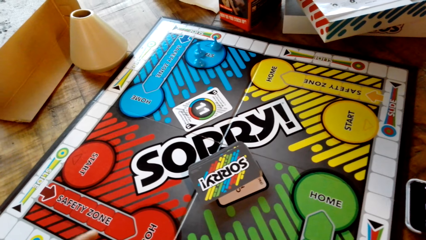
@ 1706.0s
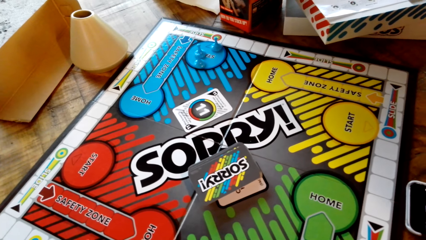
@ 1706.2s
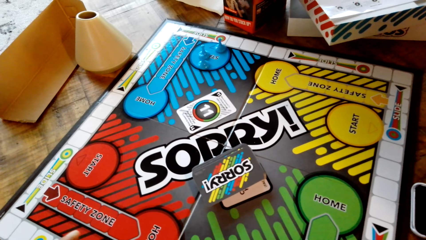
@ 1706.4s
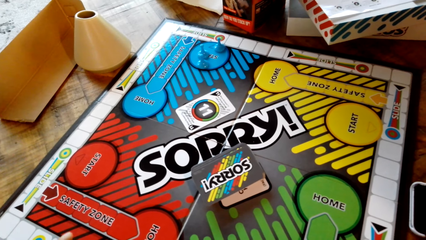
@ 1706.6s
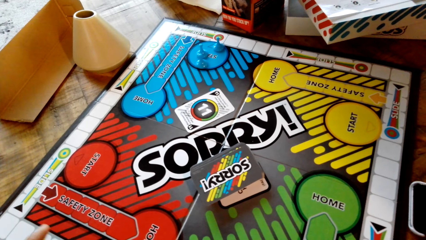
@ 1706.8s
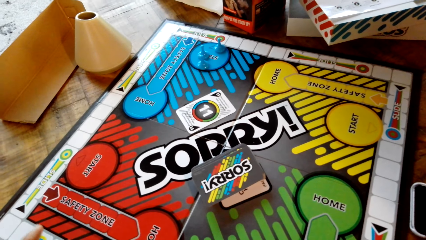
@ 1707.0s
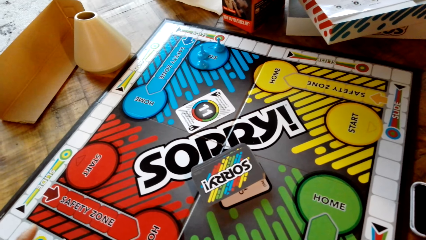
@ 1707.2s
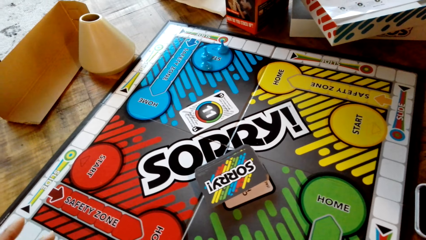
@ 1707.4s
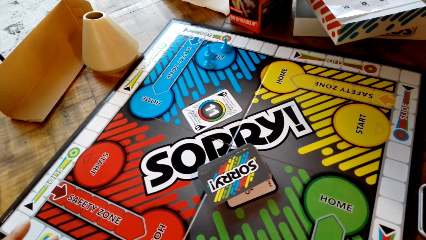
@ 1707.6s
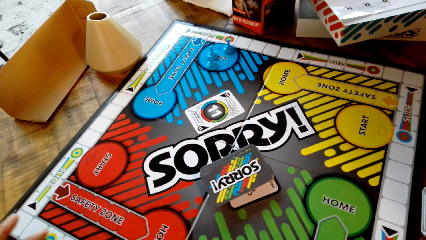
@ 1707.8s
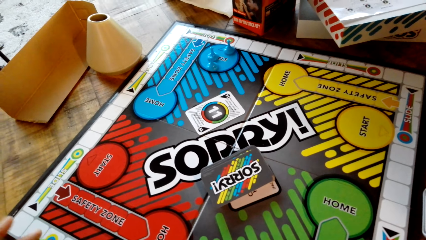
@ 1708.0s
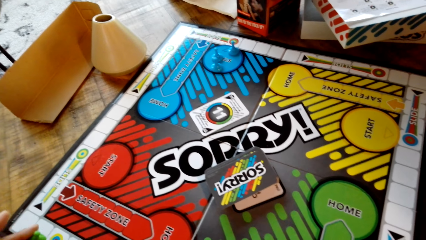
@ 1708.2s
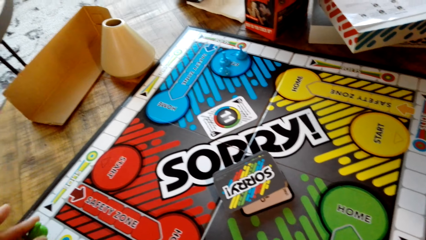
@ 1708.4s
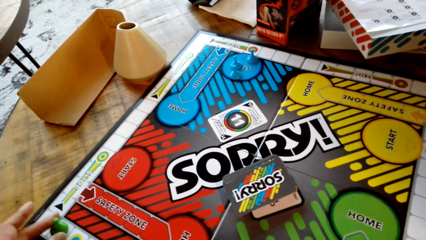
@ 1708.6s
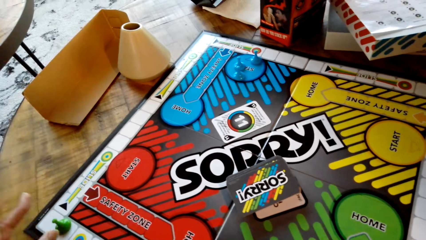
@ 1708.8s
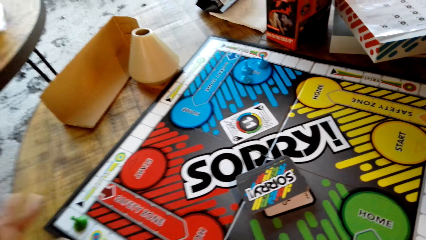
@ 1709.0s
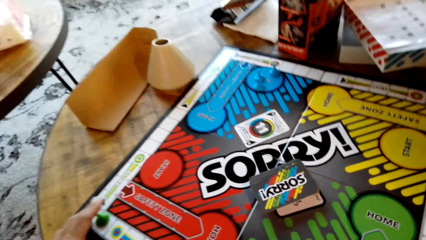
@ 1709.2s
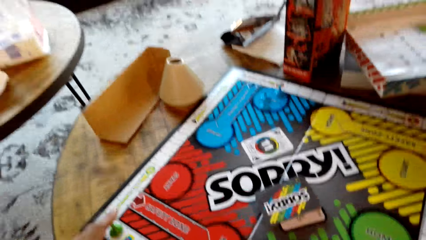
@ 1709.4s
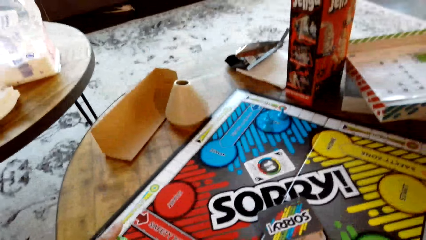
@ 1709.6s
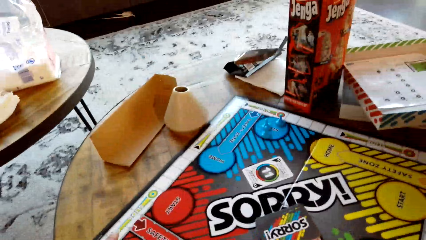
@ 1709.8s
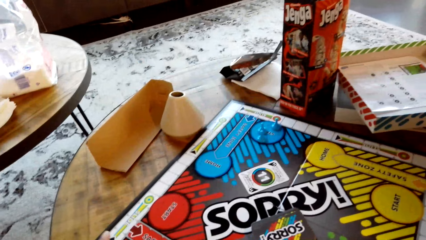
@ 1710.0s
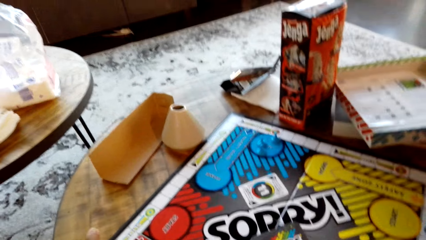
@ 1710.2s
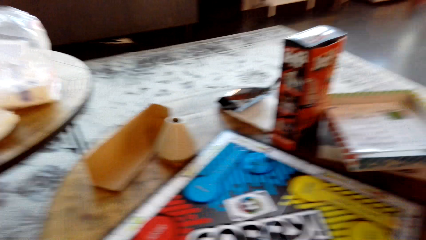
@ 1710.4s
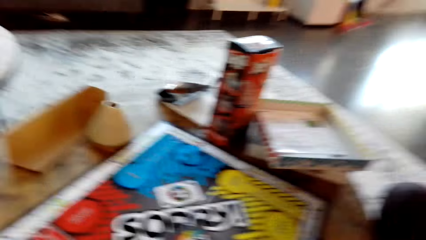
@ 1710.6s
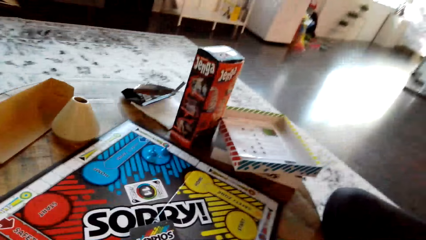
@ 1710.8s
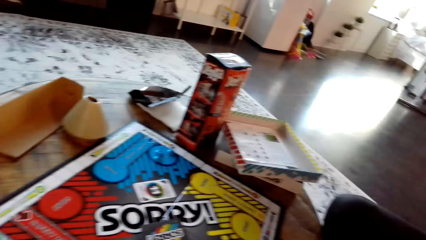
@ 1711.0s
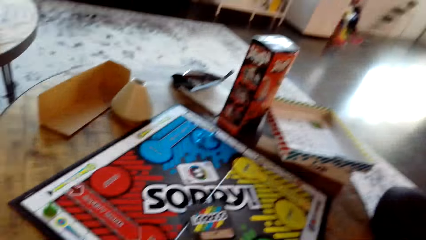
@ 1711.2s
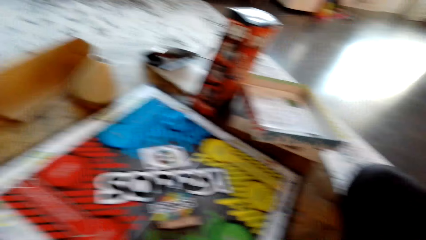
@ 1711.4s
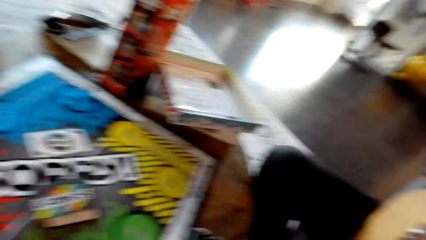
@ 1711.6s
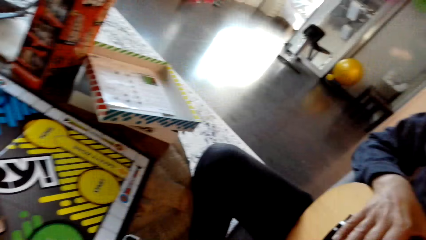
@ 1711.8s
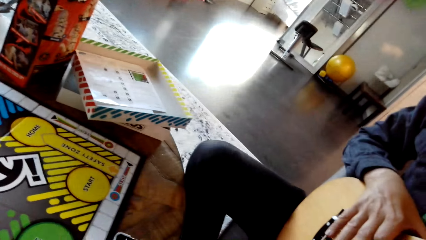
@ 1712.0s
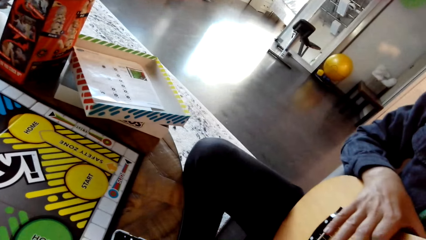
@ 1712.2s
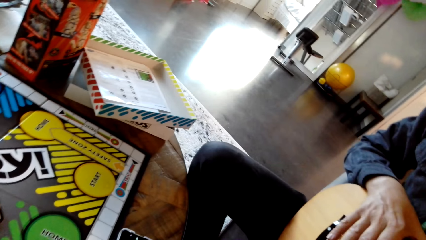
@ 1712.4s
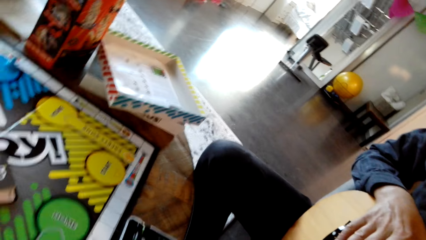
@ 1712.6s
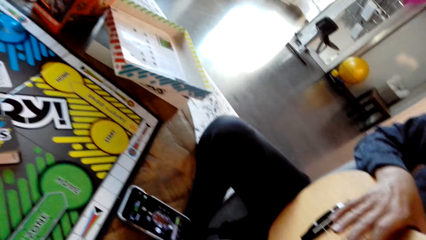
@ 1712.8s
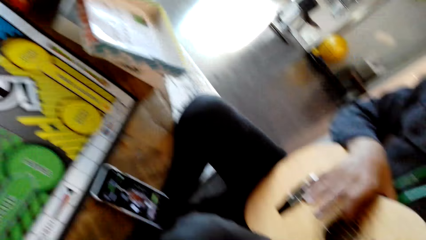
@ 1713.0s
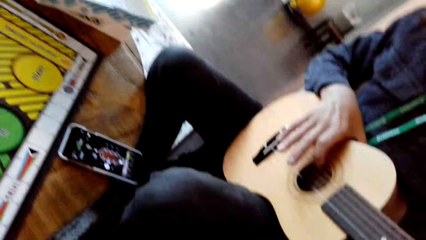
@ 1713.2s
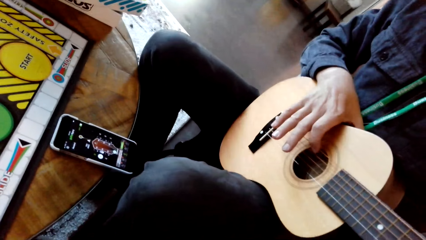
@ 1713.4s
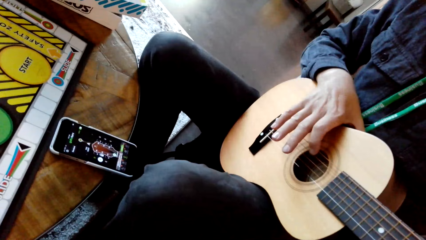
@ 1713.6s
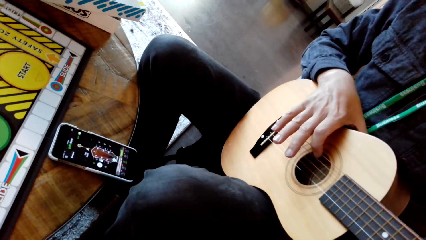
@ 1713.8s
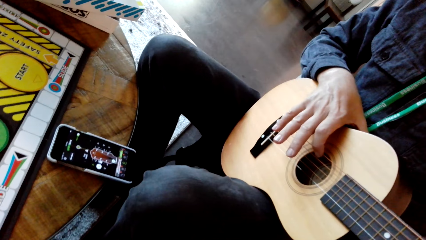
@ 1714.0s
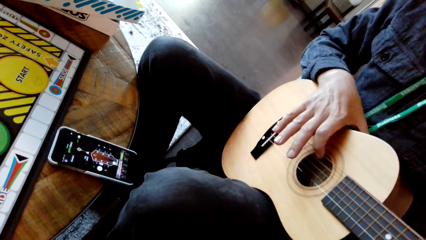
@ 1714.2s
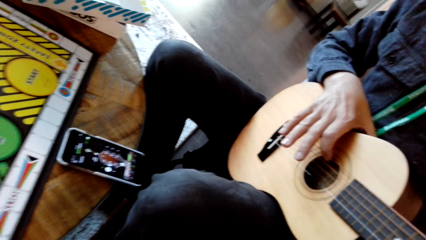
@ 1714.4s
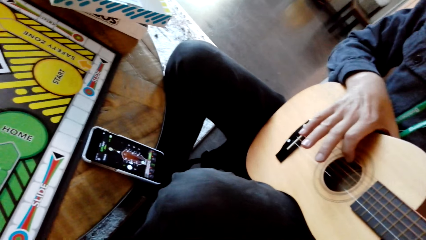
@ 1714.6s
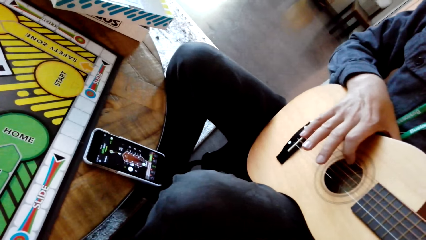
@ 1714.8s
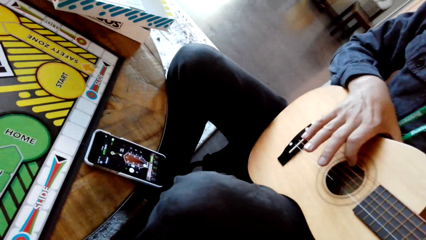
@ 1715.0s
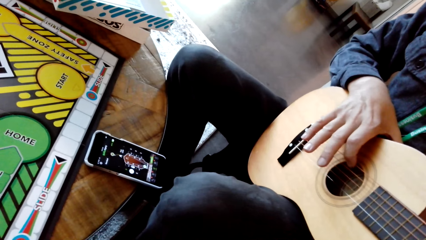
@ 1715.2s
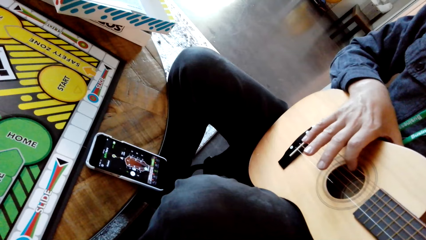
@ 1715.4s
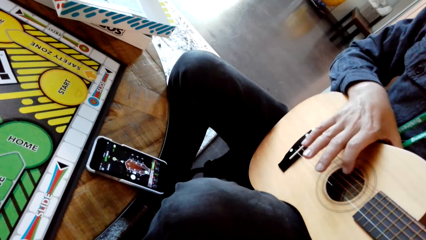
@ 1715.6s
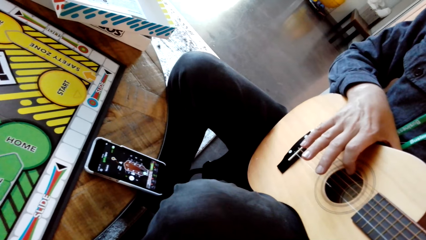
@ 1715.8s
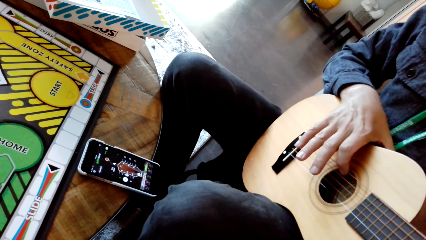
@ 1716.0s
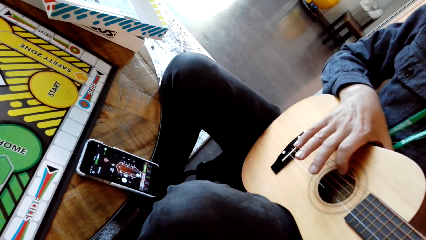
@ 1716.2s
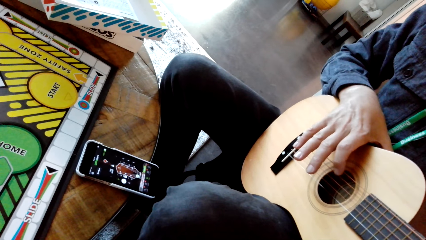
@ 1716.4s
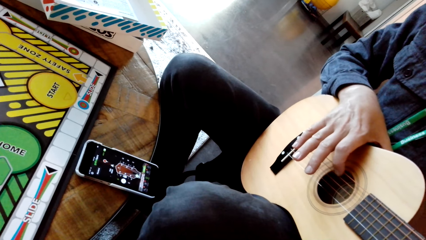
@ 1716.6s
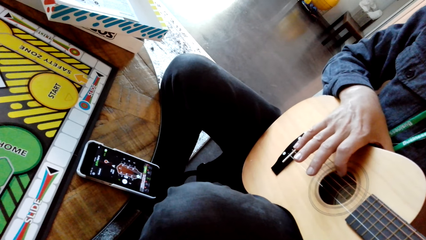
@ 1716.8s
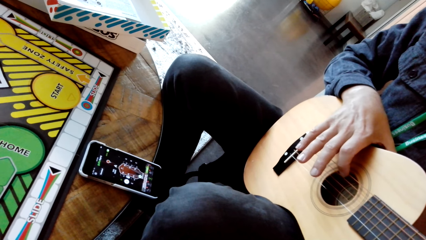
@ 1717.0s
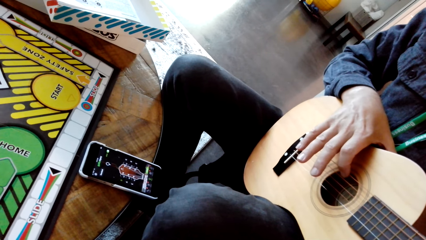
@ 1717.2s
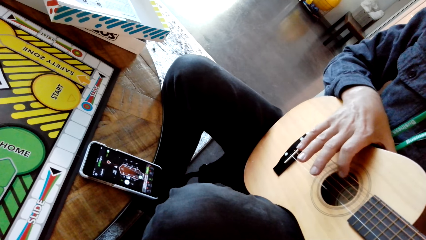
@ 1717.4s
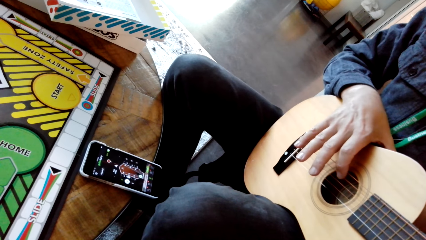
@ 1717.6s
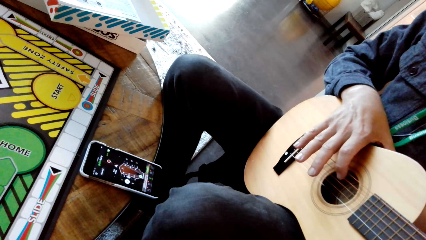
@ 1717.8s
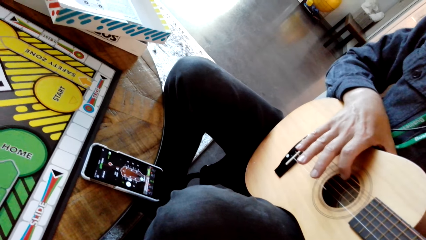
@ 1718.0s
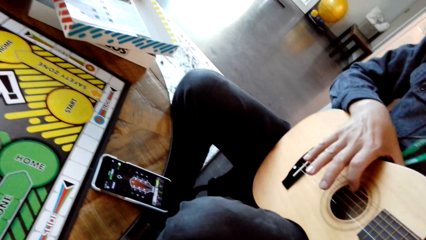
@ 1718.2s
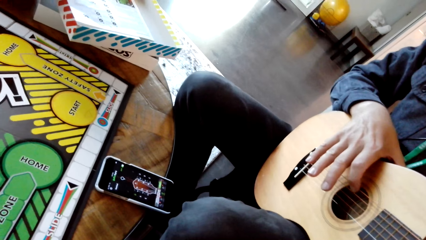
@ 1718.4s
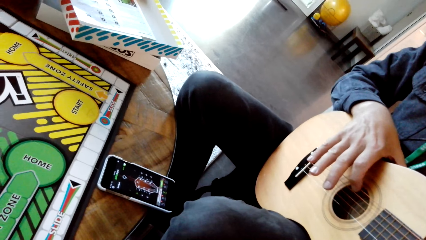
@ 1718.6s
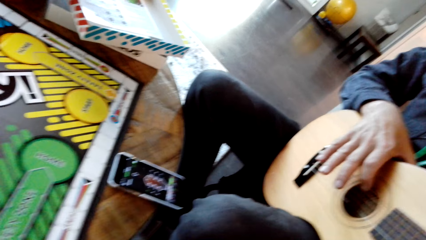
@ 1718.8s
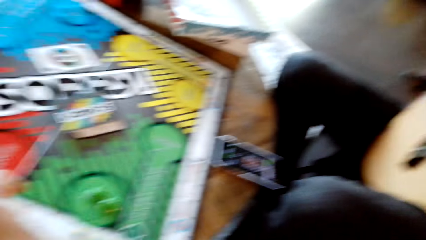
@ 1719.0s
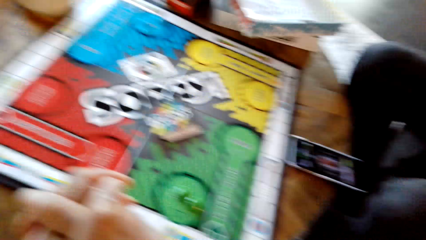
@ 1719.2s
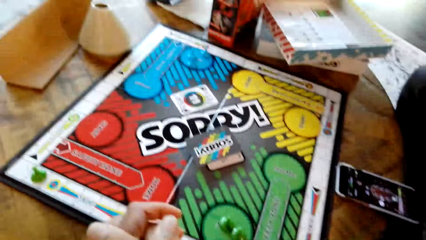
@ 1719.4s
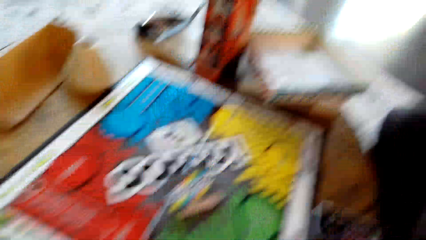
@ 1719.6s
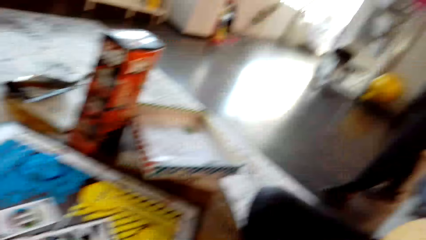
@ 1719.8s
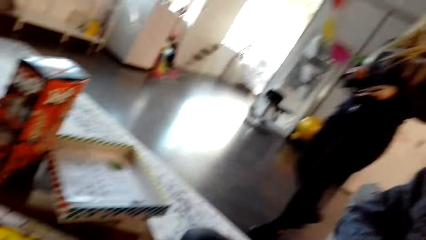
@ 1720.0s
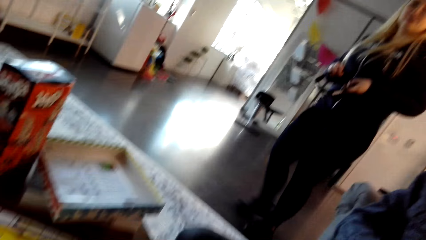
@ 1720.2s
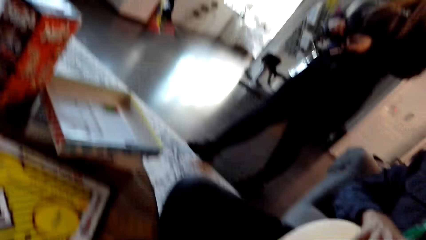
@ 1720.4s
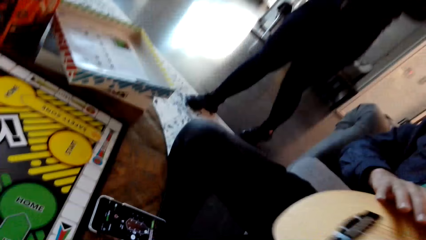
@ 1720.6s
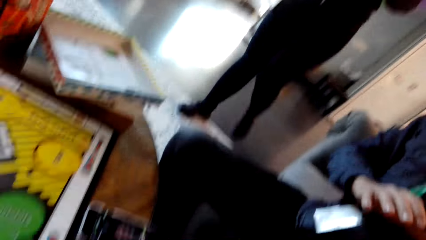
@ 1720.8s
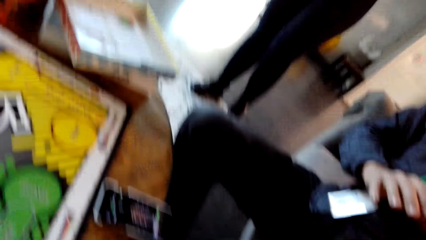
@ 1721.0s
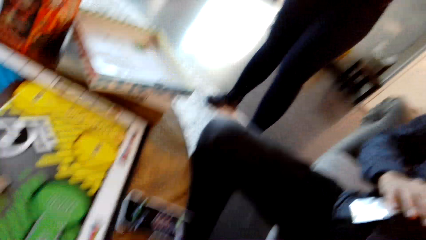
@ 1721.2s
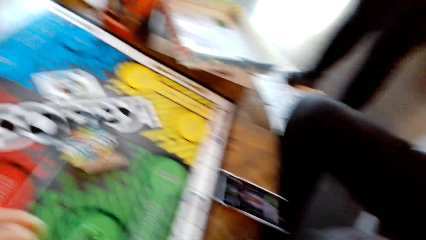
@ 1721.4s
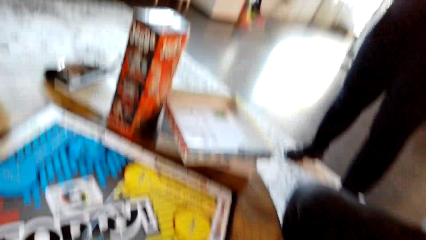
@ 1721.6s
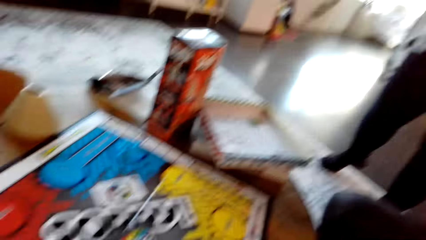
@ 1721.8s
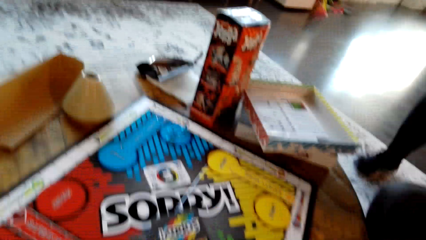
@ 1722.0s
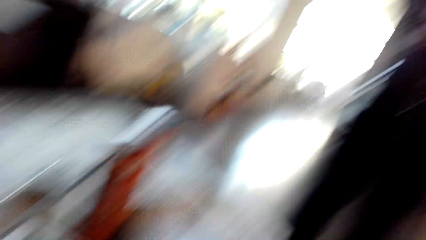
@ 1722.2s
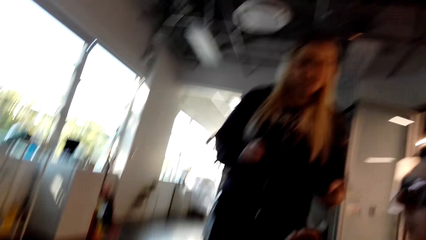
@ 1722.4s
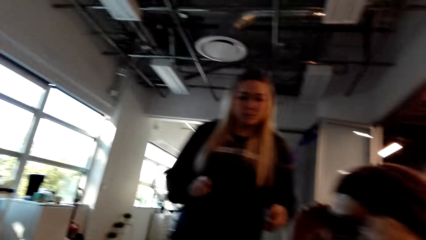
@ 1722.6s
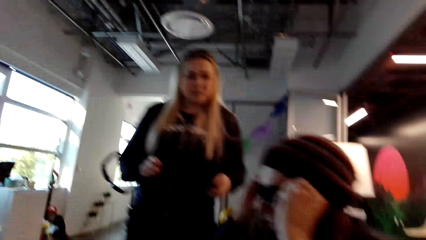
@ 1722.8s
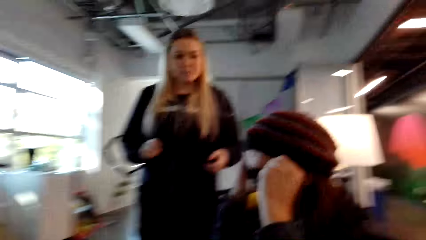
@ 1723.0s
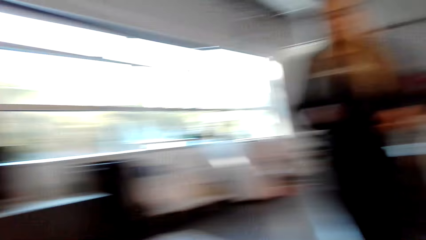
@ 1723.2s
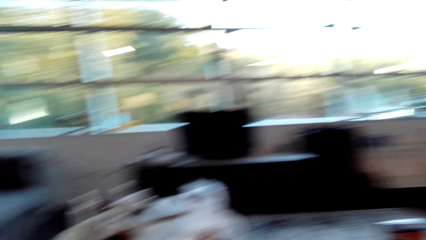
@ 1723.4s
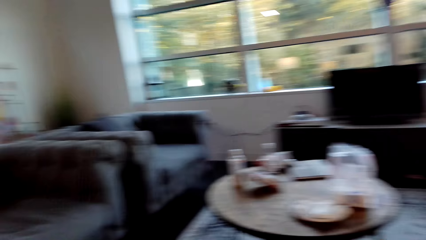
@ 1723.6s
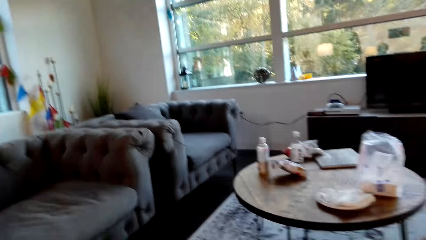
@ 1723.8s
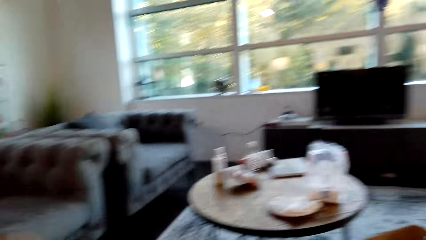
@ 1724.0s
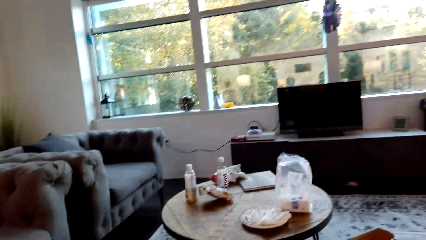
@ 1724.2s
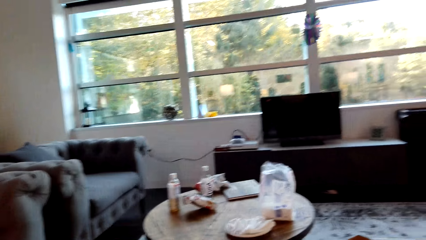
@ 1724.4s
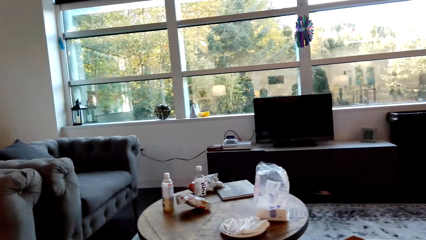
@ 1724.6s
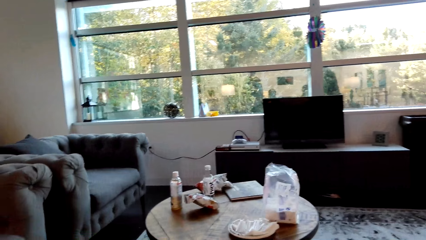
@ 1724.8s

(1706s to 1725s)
The camera wearer moves a piece on a board. A man plays the guitar. The camera wearer interacts with a woman. They look around.
